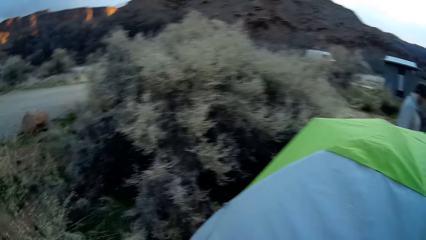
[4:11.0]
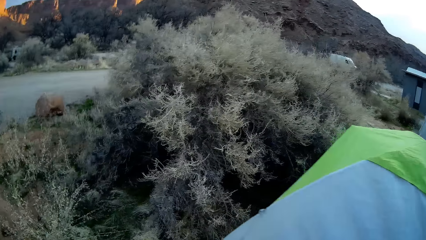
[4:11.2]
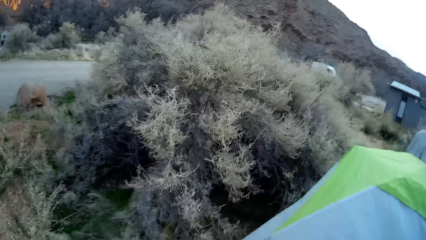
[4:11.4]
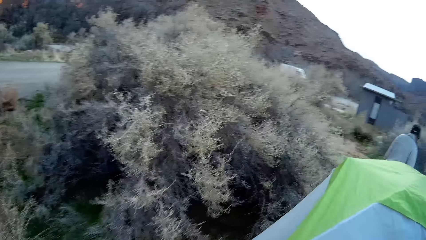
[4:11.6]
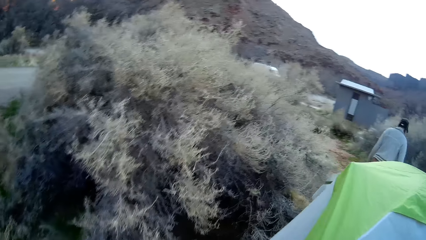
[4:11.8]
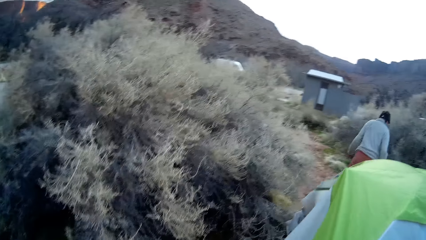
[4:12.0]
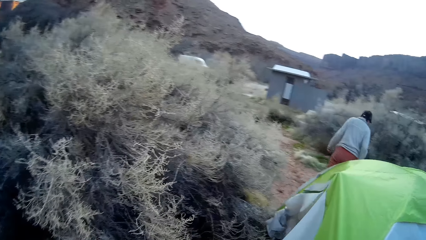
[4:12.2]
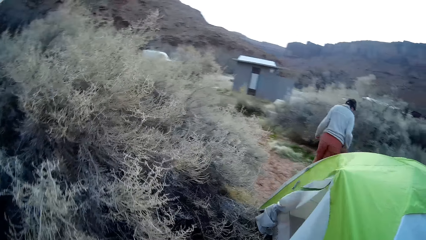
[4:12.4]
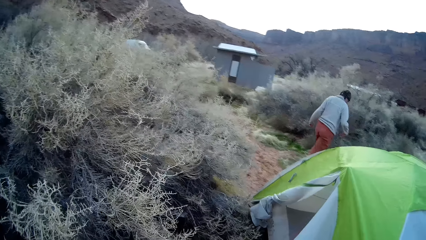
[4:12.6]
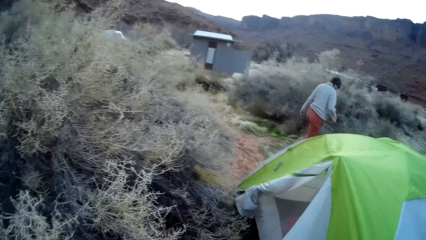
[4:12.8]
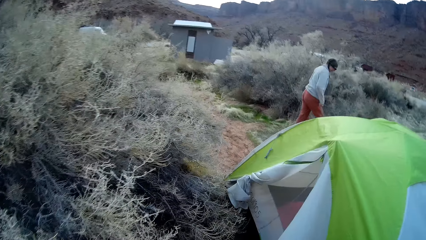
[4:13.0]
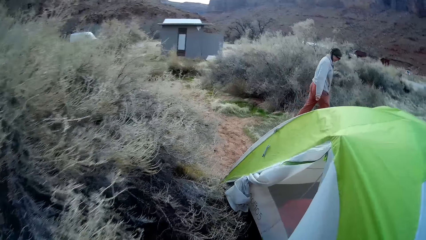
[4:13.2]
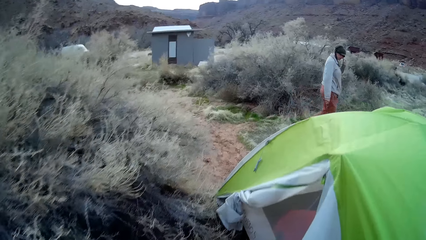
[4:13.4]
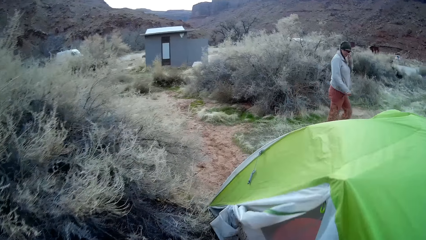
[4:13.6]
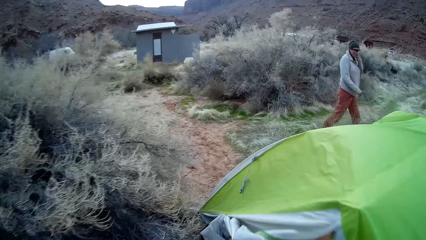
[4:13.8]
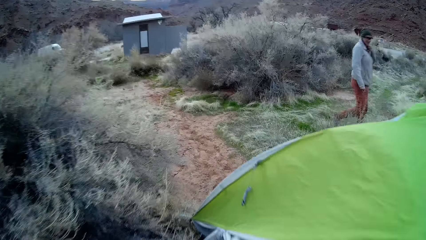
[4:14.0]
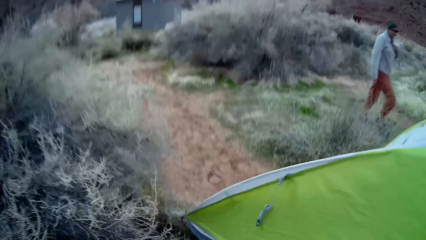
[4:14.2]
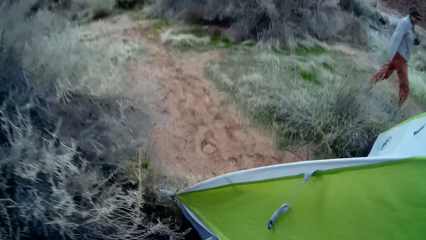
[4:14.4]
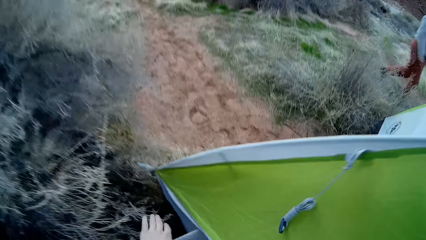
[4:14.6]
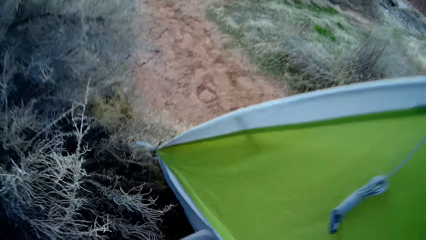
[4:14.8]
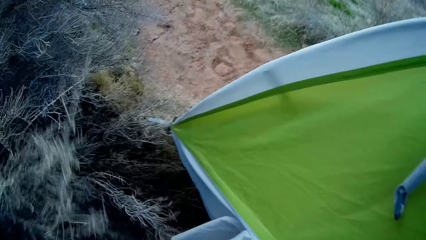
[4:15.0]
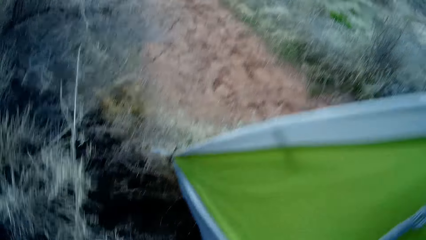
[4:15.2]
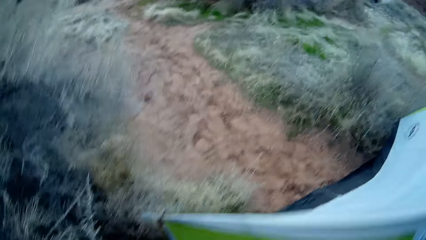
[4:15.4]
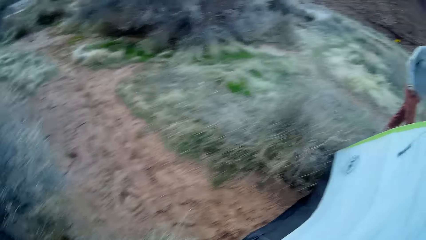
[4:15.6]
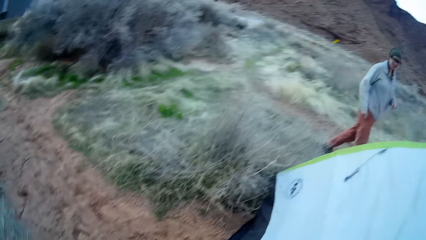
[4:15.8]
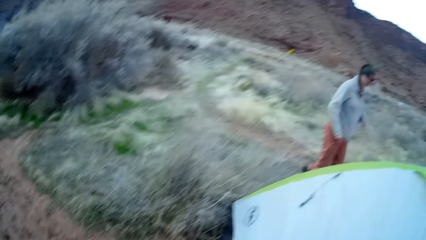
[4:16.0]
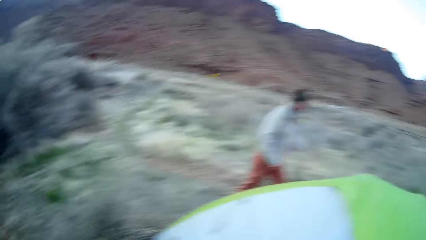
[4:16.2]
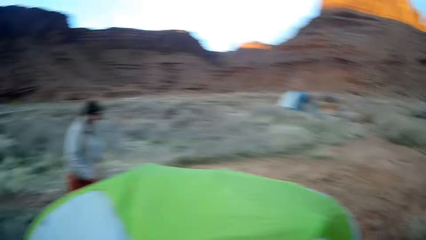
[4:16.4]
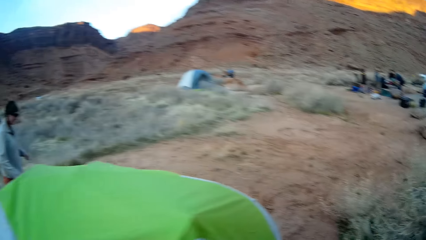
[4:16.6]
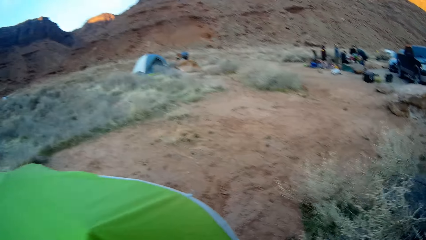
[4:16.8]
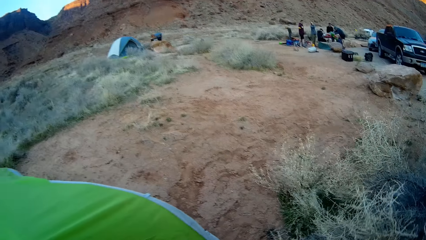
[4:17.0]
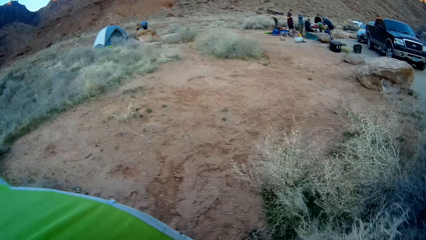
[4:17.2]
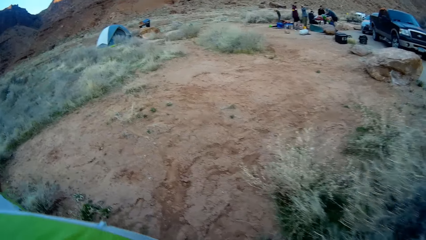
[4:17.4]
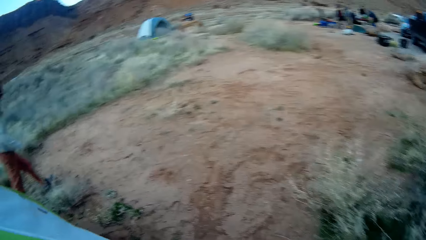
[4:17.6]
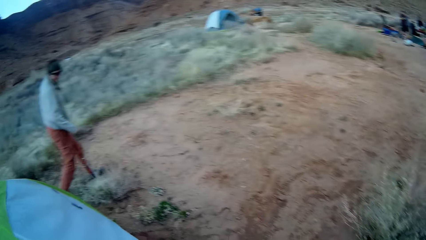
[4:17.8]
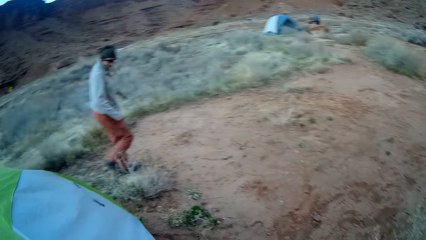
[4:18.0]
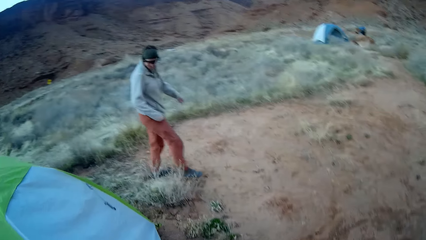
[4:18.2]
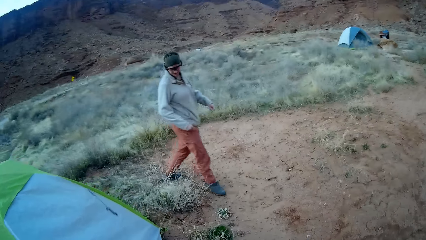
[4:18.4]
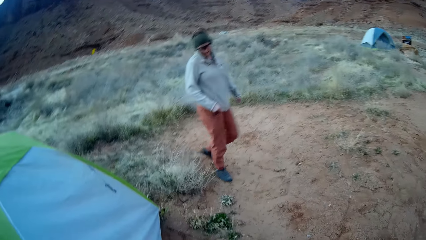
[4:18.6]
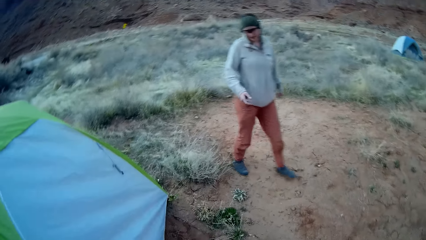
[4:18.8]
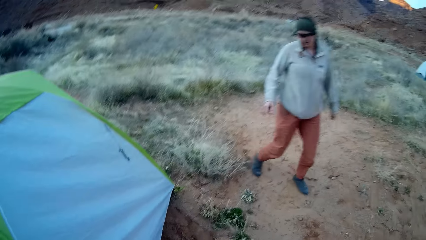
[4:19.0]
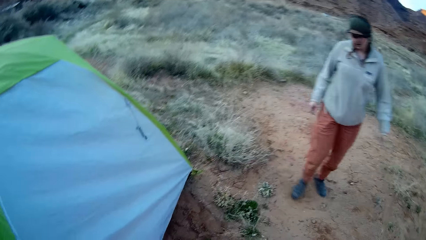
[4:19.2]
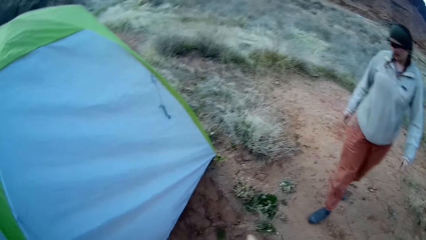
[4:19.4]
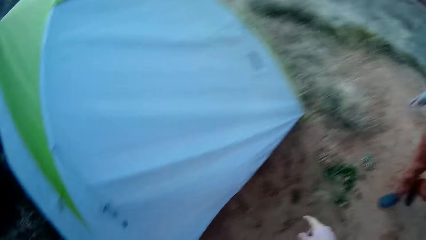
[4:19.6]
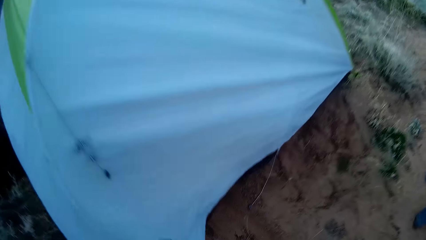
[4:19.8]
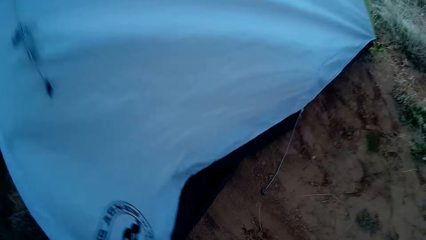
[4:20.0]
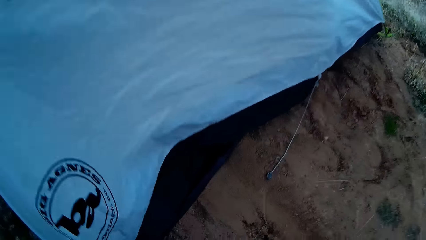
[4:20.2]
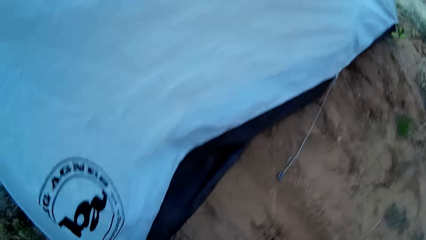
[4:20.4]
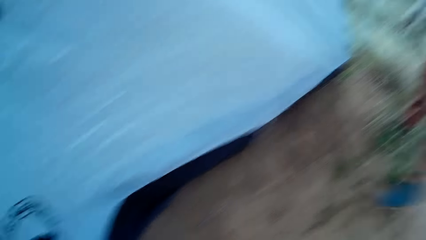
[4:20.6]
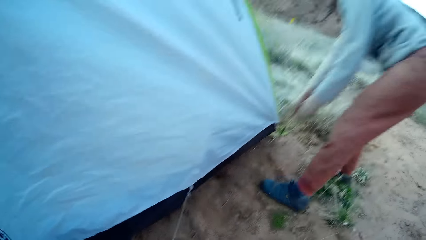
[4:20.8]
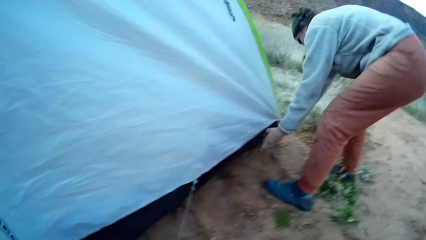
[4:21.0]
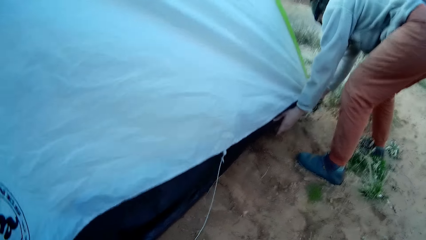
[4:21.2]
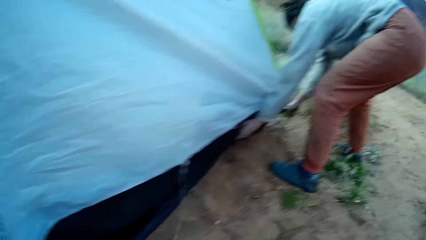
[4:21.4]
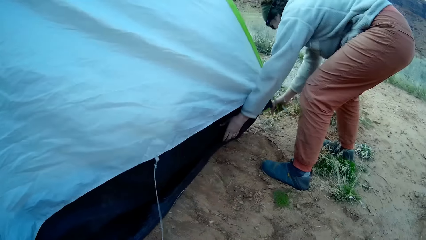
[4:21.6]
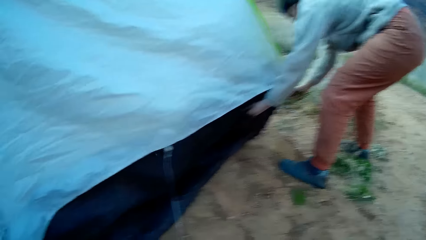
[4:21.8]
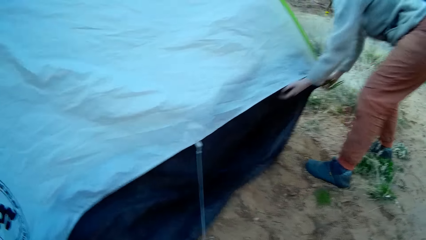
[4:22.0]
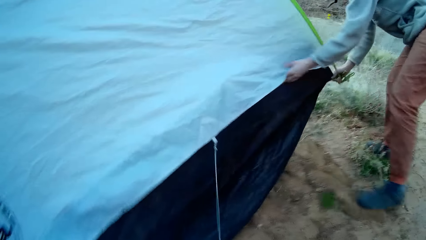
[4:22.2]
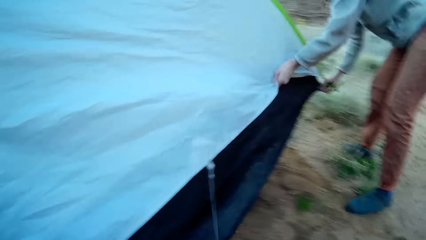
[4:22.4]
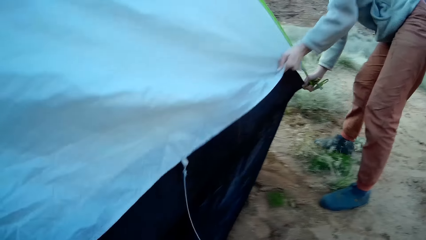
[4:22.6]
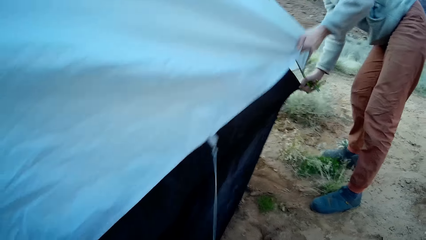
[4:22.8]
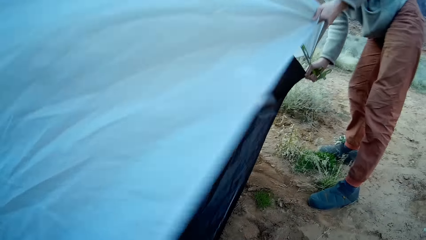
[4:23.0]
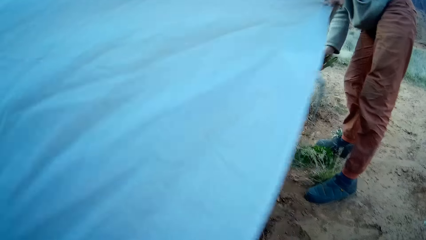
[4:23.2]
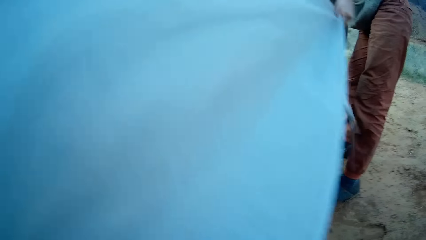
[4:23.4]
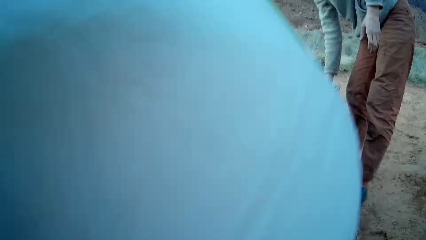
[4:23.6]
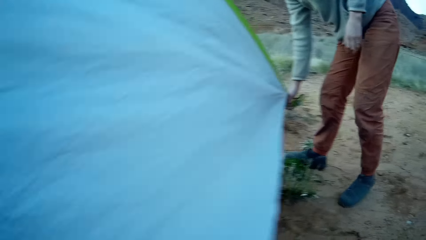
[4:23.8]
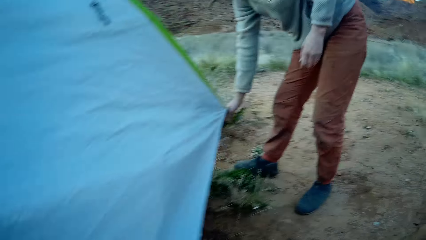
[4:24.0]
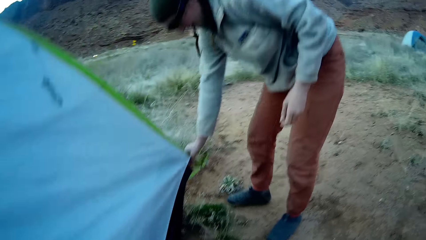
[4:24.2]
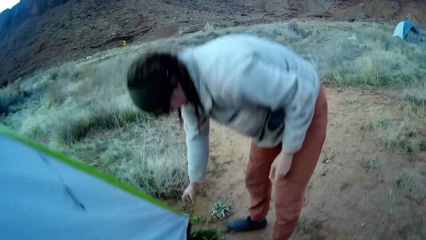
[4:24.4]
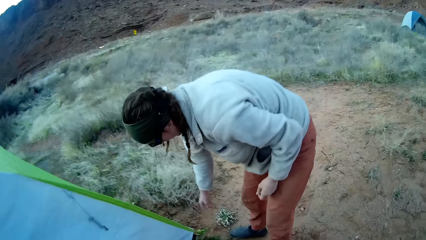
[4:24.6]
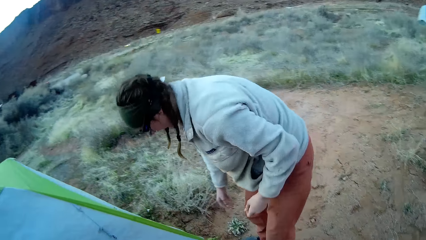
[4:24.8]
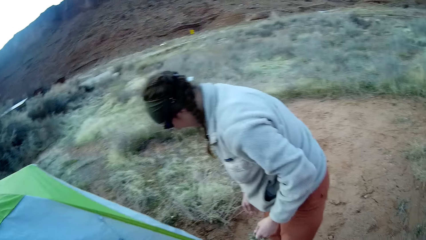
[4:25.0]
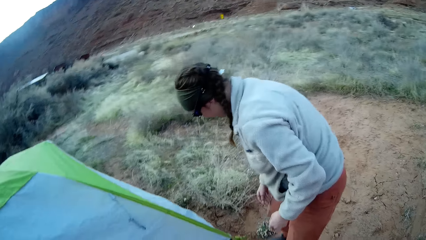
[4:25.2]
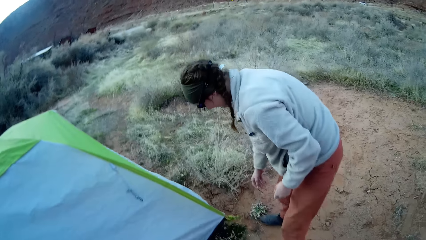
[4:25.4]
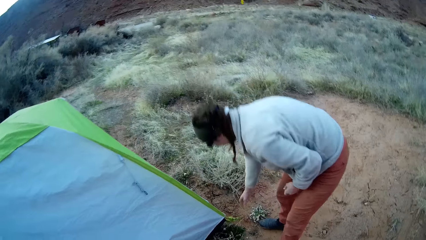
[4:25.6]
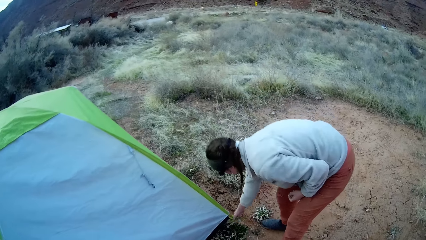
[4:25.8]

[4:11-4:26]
A person walks around. The camera wearer puts the tent in another place. They look around. The person touches the tent. The camera wearer fixes the tent. The person lifts the tent, straightens the flysheet, and lowers the tent.
